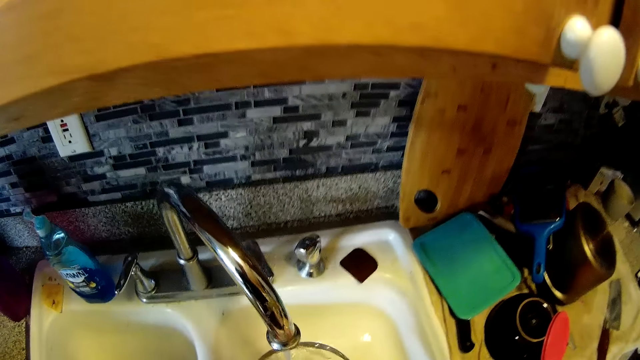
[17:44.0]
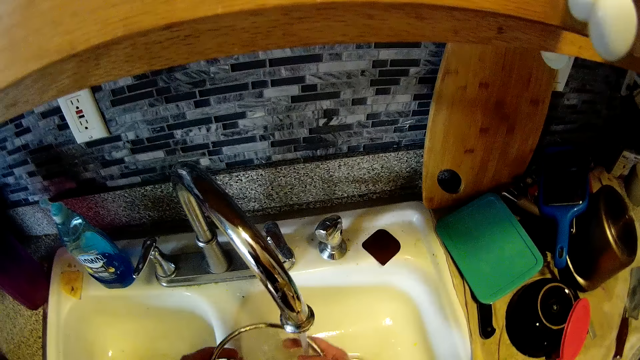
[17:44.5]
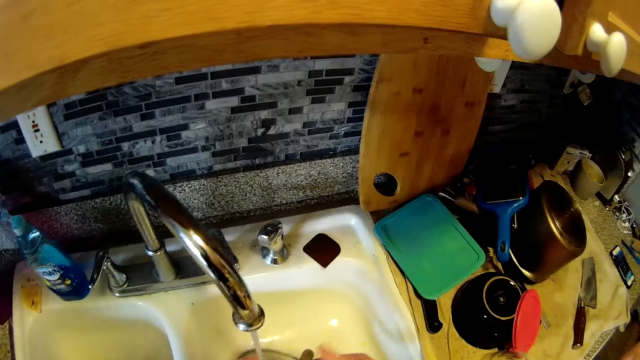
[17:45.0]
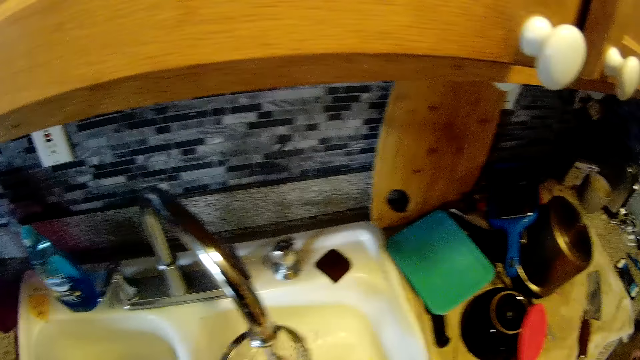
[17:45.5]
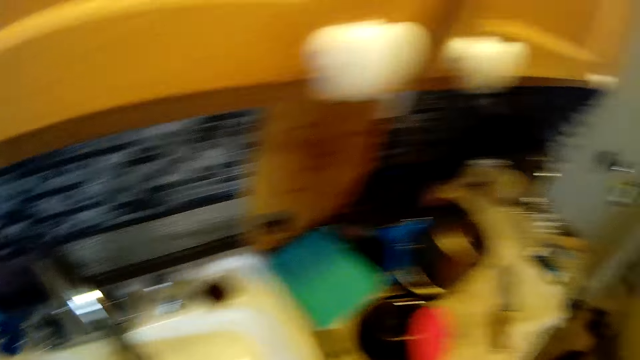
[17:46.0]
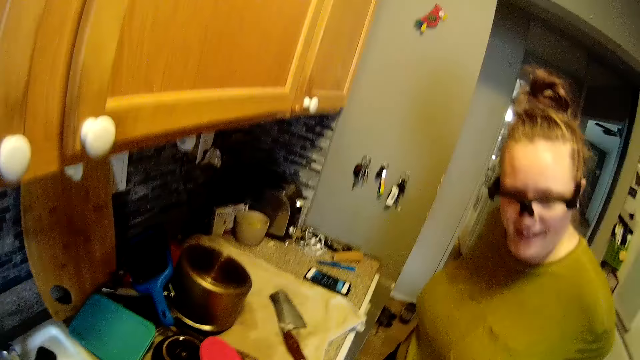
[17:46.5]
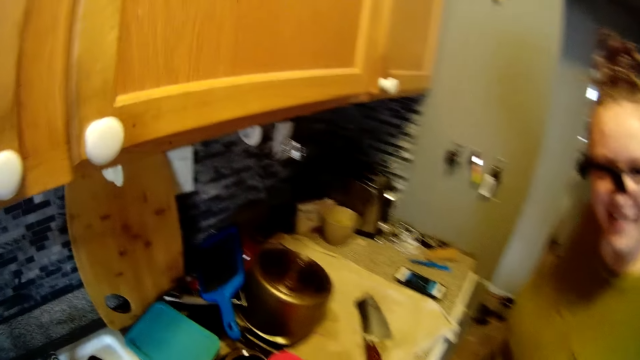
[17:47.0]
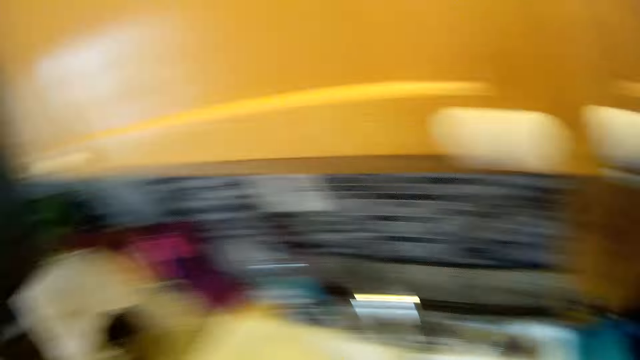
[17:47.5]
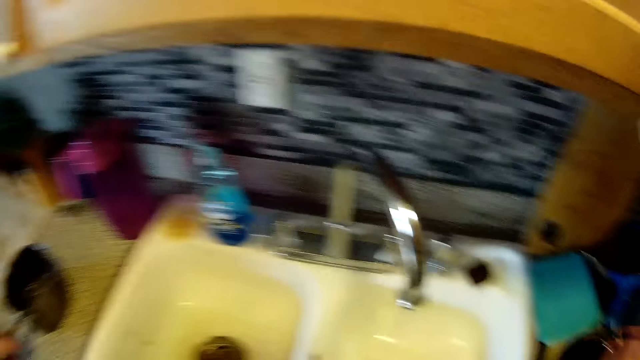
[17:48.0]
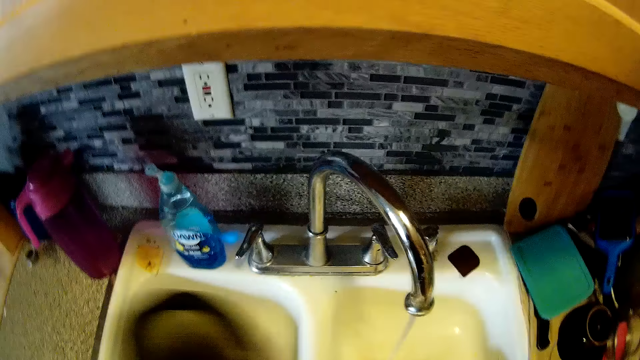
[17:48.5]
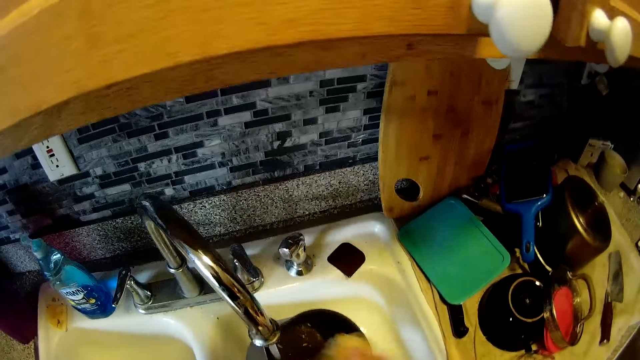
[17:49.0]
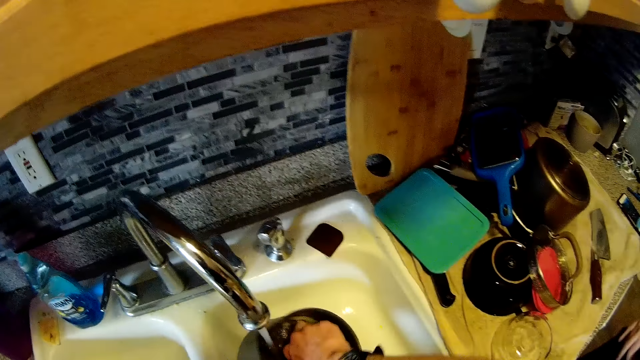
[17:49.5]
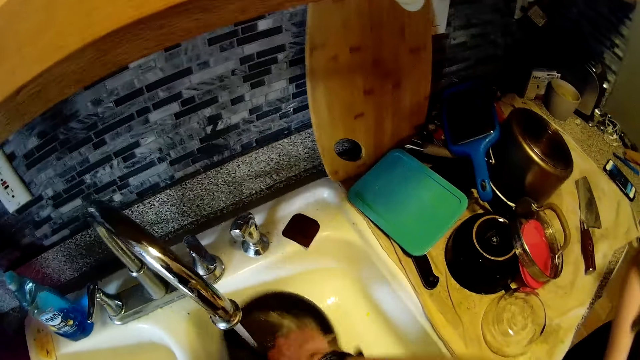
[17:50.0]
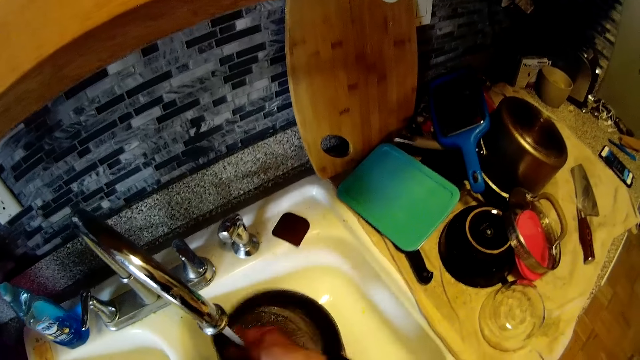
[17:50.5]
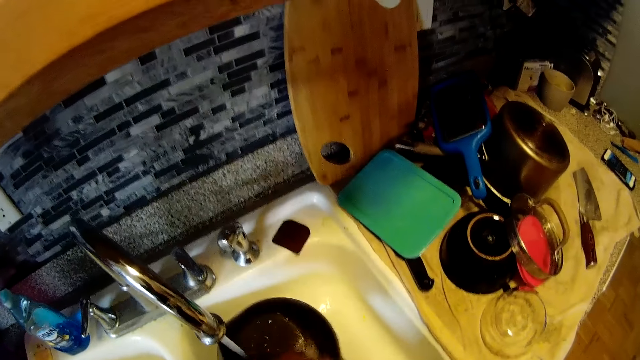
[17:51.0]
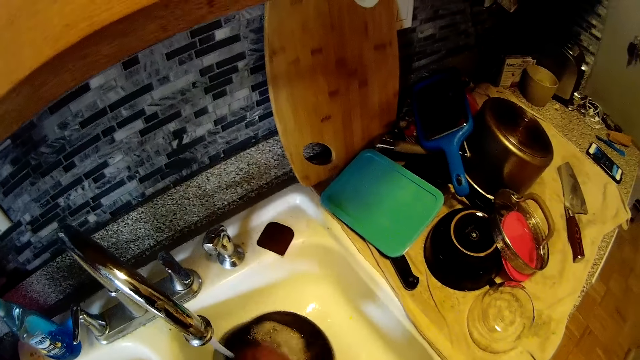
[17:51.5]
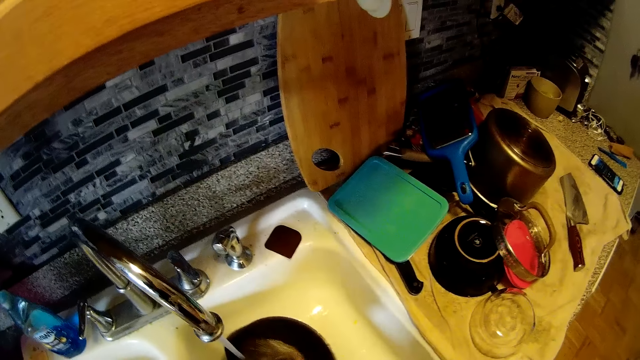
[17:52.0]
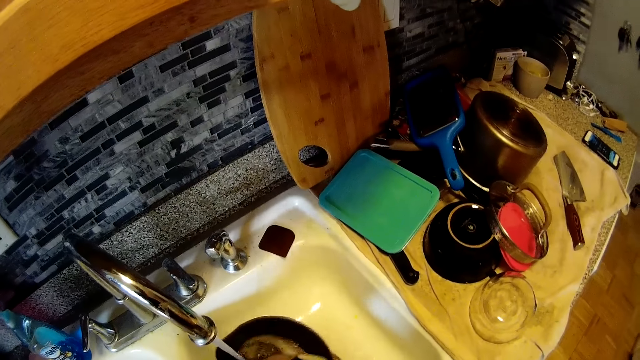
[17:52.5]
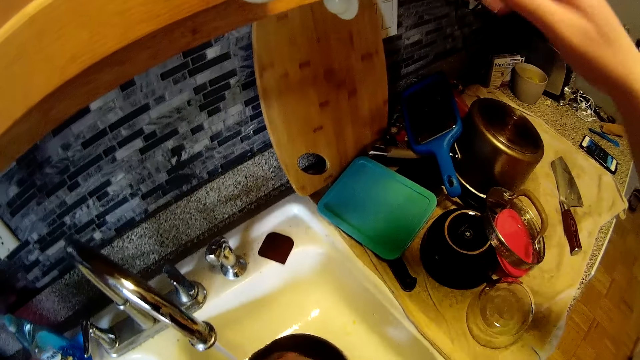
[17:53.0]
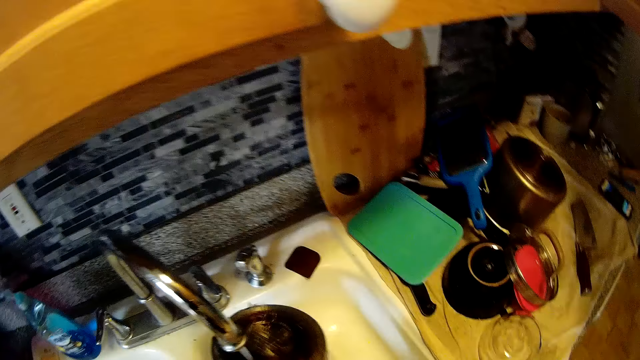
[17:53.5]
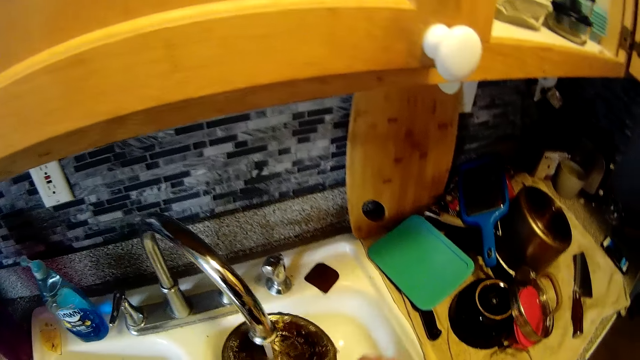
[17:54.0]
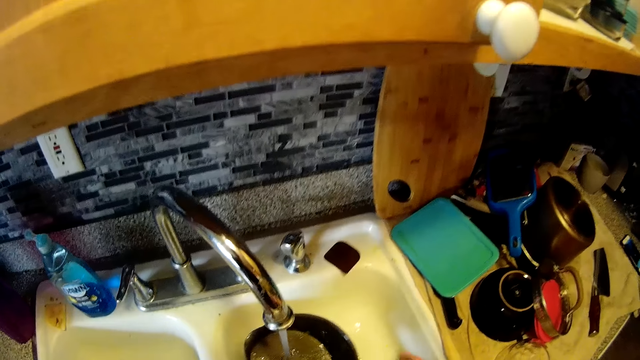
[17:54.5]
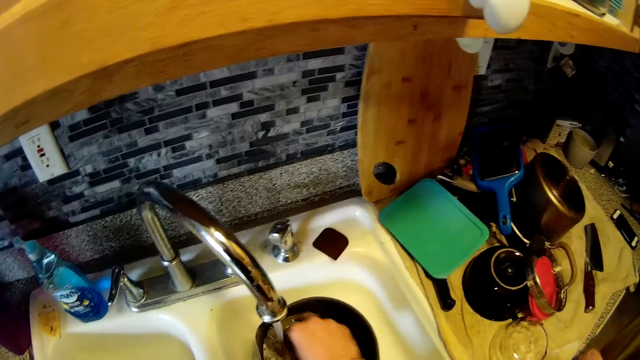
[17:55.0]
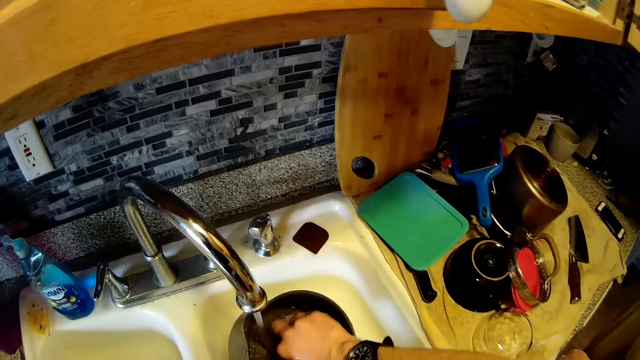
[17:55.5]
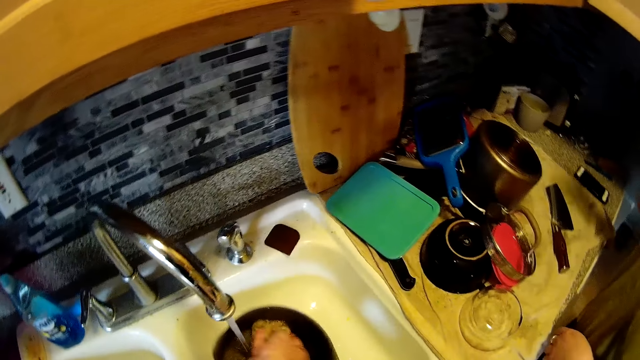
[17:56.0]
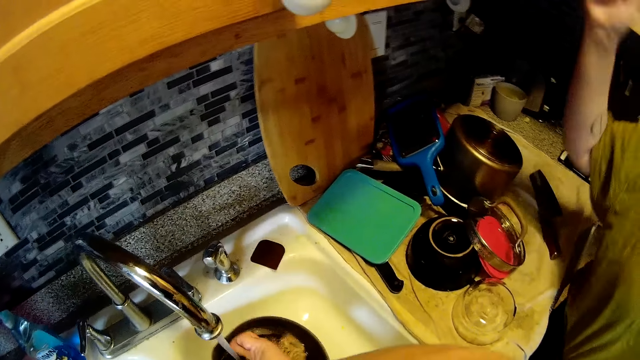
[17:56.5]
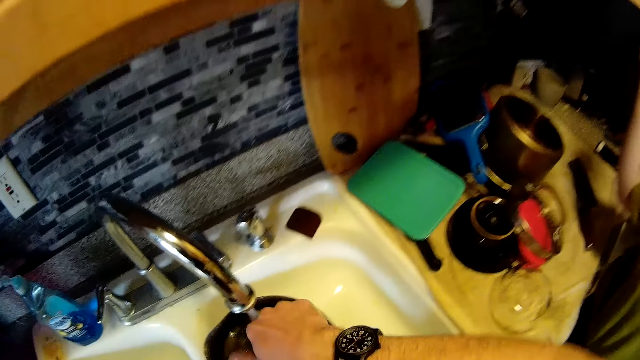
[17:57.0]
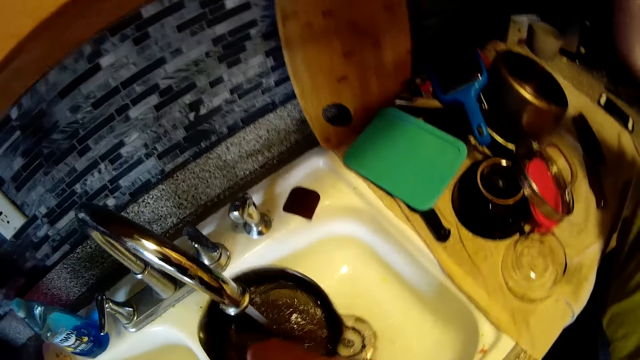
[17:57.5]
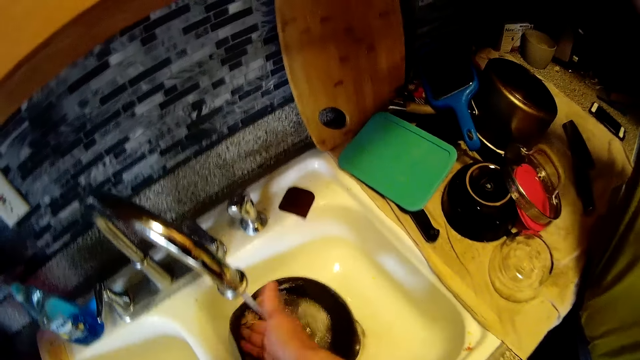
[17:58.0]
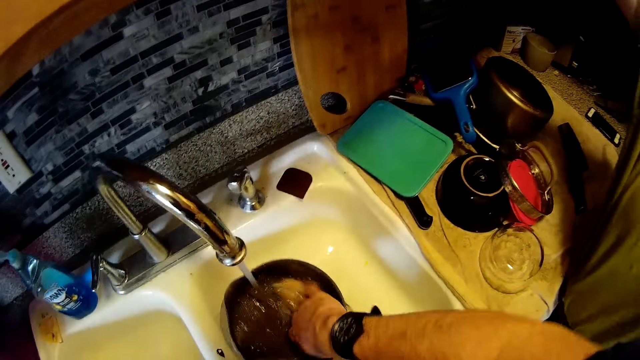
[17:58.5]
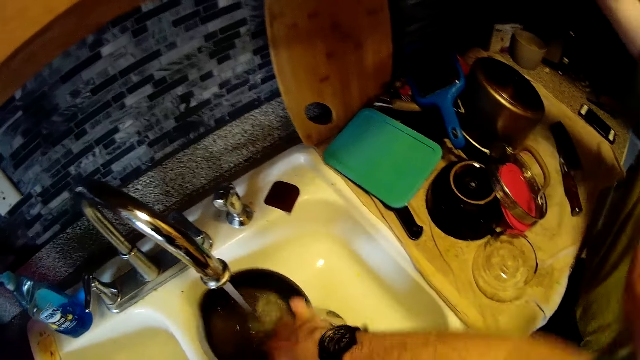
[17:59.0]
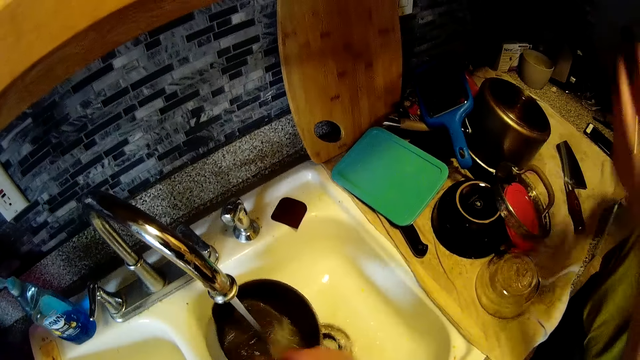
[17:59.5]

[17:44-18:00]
A lady stands near the camera wearer. The camera wearer places the pot cover on the counter top with his right hand. He picks up the pot from the counter top with his left hand. He washes the pot in the sink with the sponge in his right hand. He interacts with the lady. The lady opens a cupboard on the wall with her right hand.

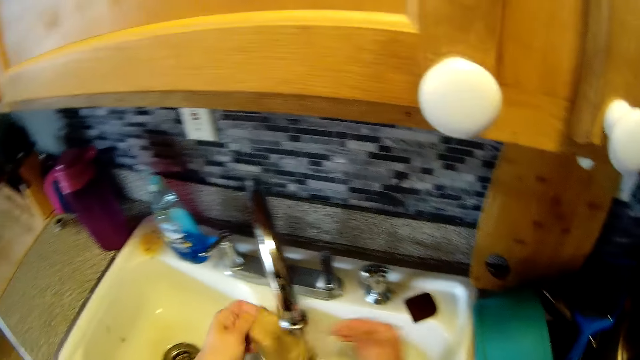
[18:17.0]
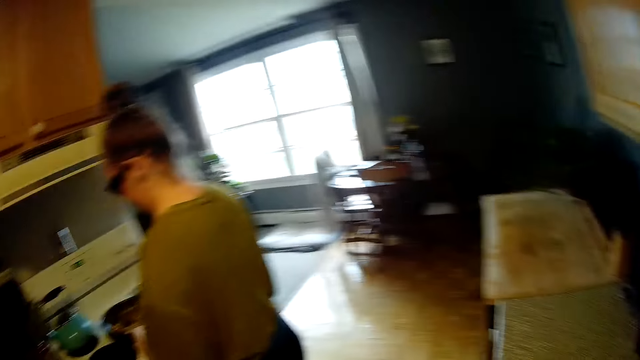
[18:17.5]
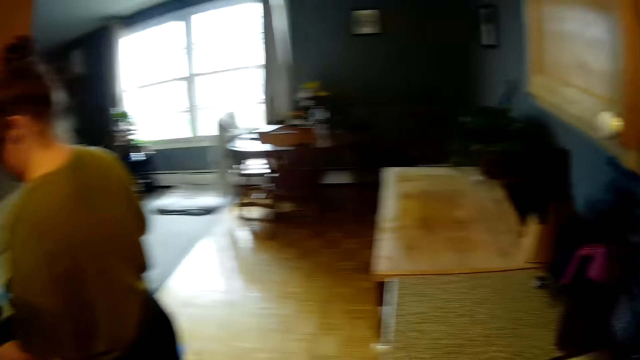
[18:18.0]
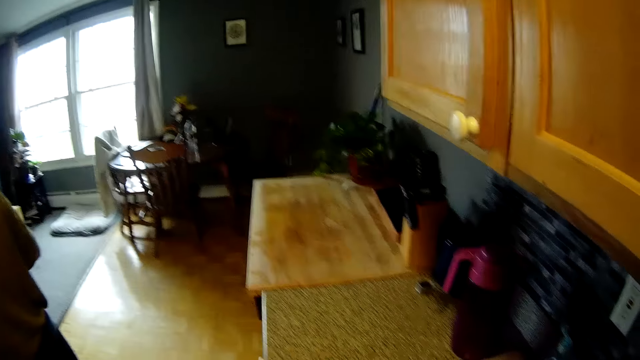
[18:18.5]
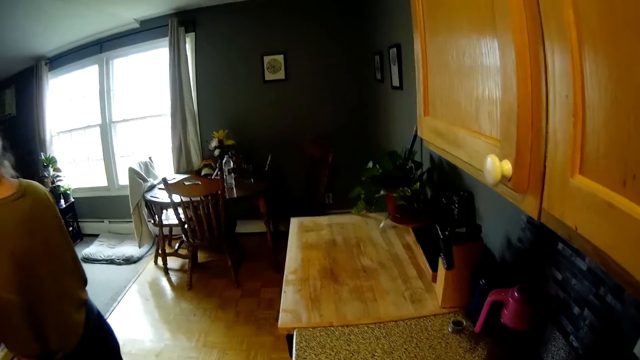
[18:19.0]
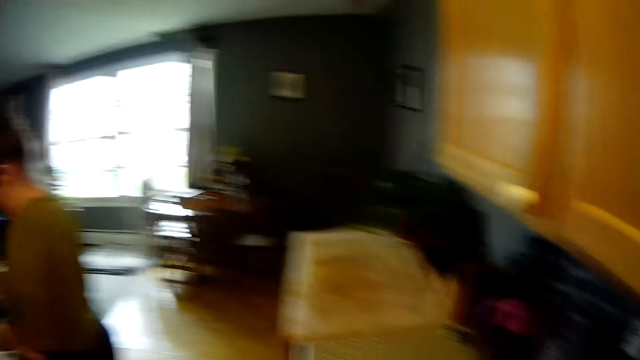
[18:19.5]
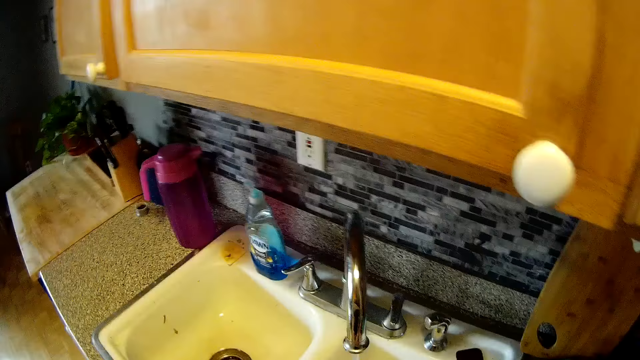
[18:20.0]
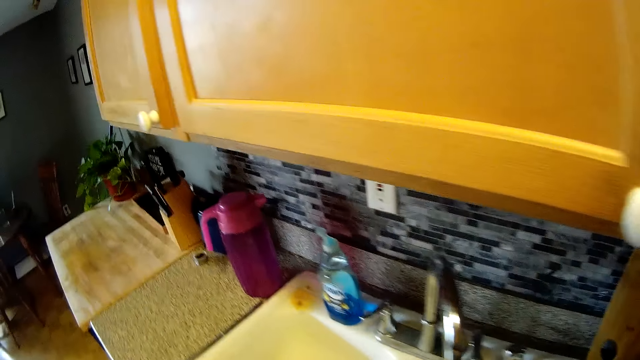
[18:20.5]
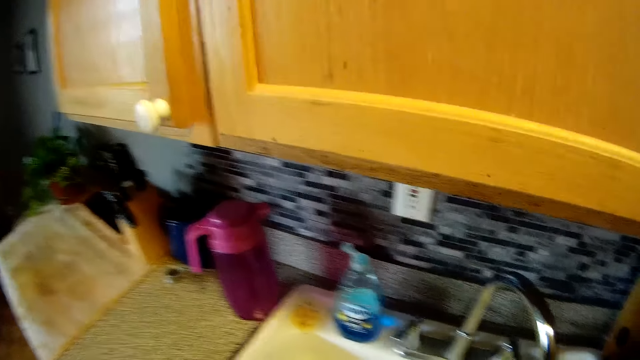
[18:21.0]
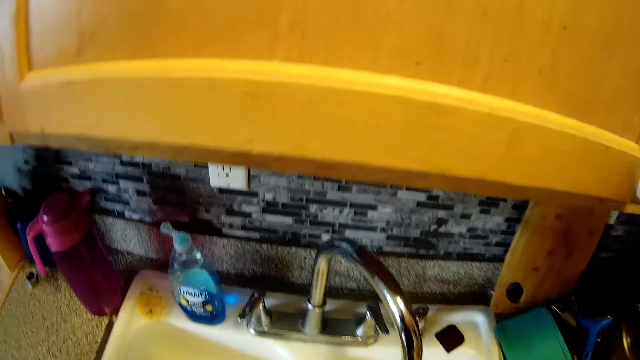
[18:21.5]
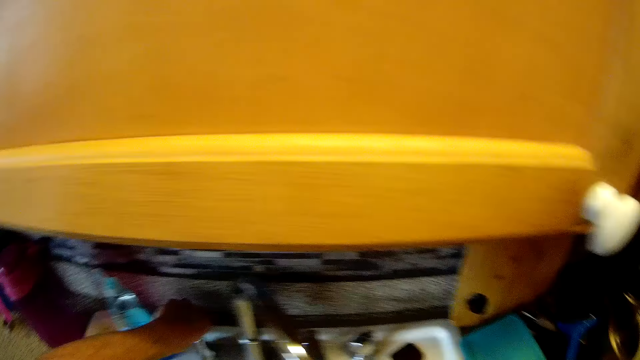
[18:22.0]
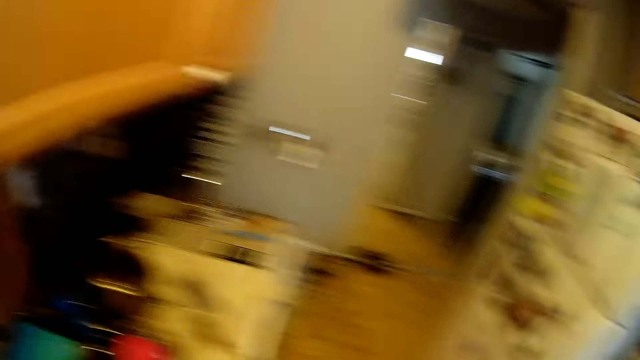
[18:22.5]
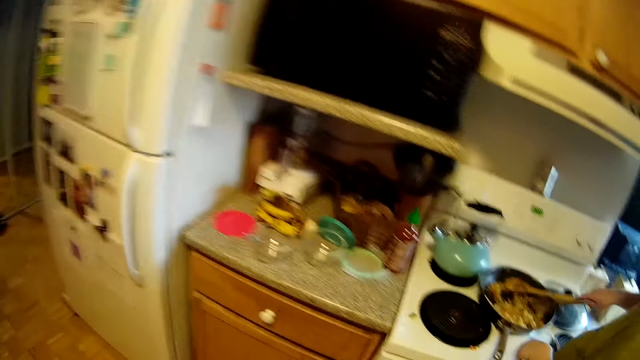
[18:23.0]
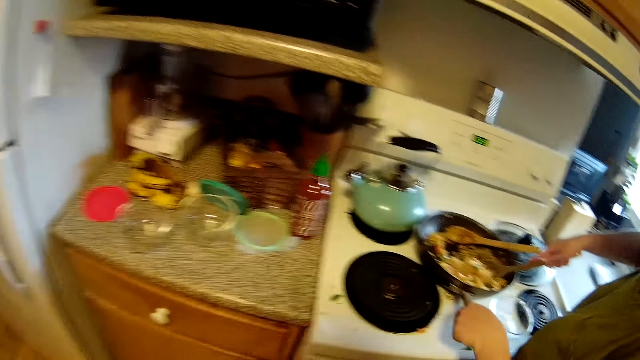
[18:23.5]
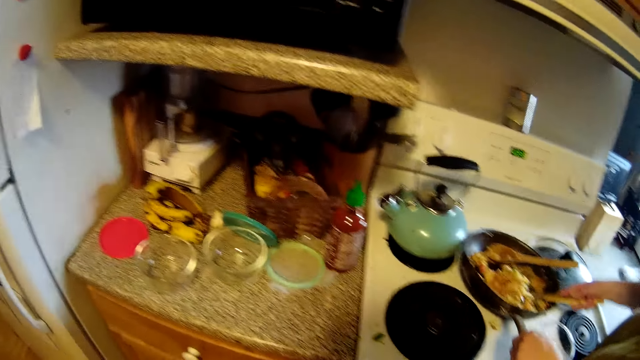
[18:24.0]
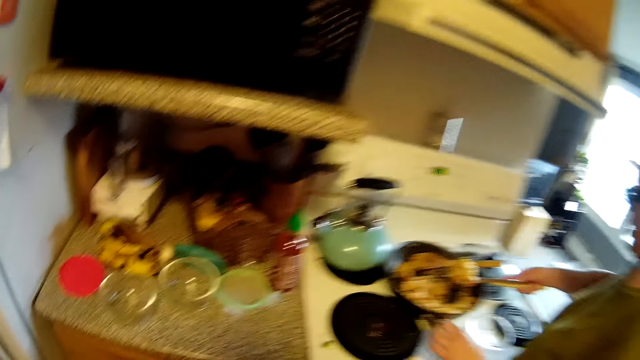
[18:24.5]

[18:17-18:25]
The camera wearer rinses the sponge under the running tap with both hands. He washes his hands in the sink. He looks at a woman. He looks at a table. He looks at the sink. He turns on the tap with his left hand. He turns around in the kitchen and looks at the cooker. The woman puts fried rice from a fried pan to a plate with a spoon in her right hand. She prepares an omelette.
